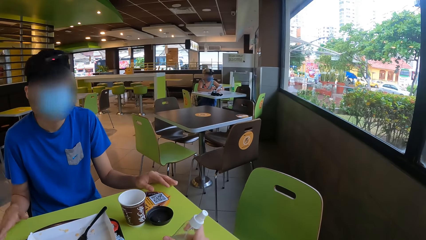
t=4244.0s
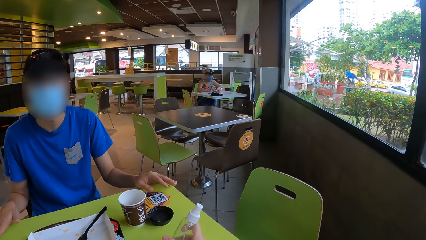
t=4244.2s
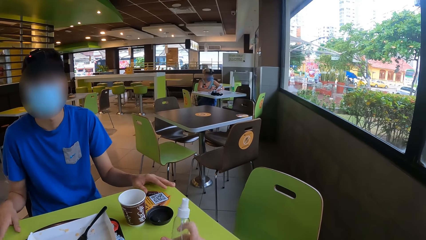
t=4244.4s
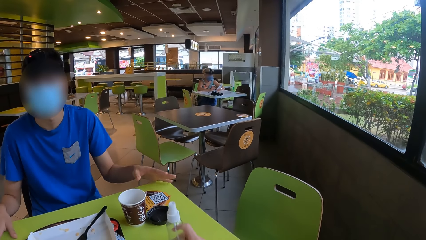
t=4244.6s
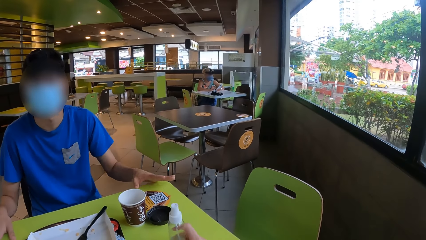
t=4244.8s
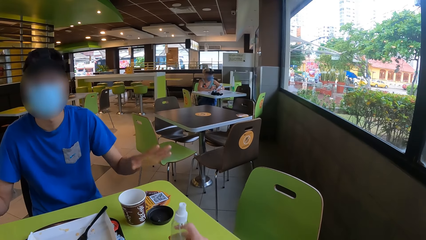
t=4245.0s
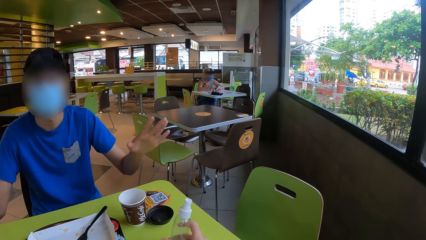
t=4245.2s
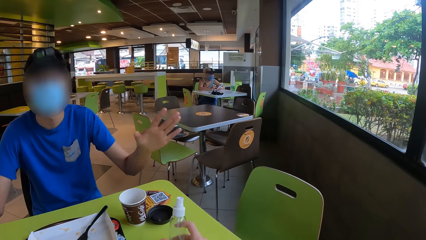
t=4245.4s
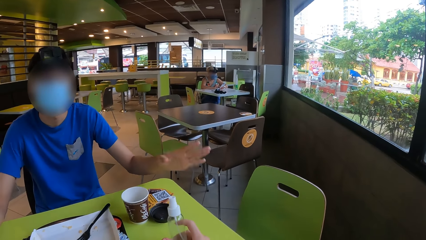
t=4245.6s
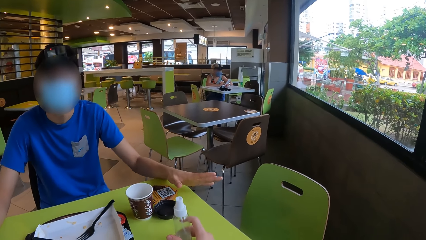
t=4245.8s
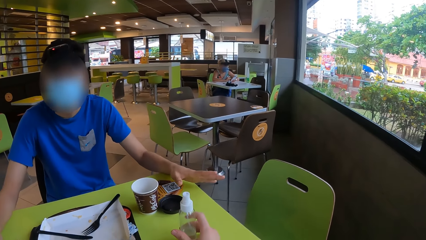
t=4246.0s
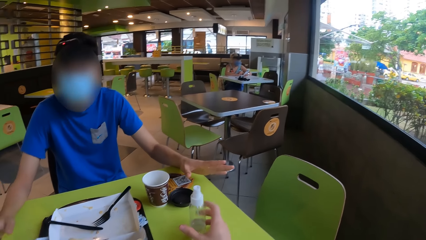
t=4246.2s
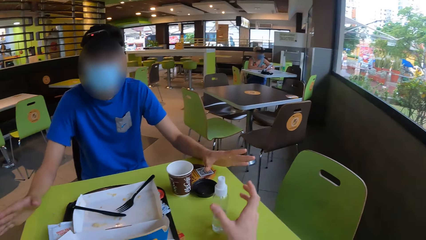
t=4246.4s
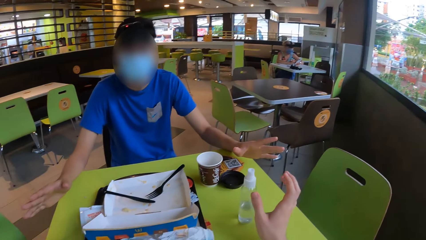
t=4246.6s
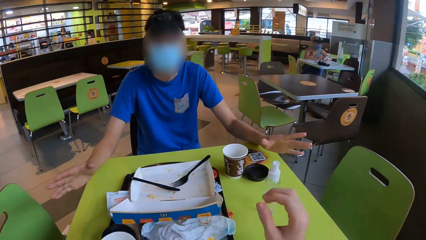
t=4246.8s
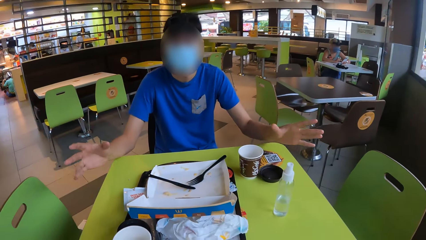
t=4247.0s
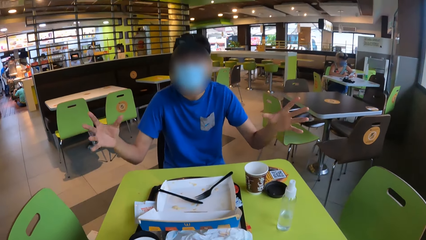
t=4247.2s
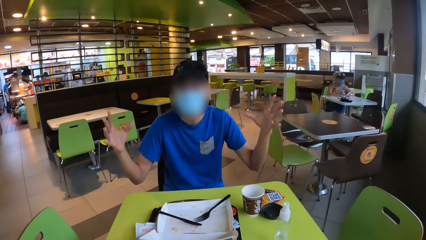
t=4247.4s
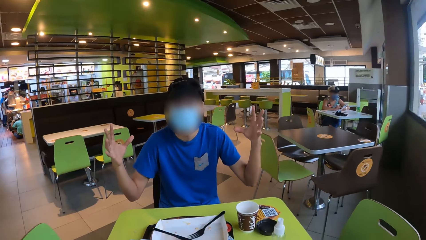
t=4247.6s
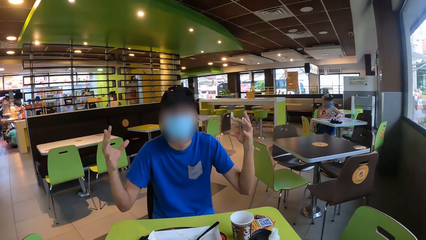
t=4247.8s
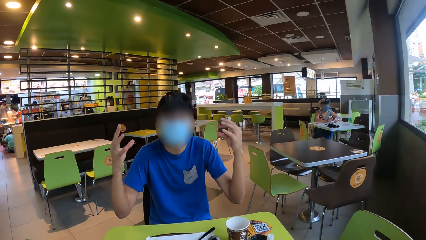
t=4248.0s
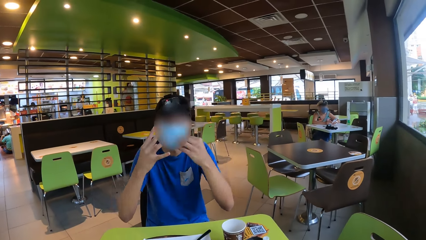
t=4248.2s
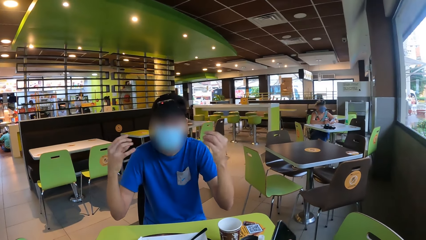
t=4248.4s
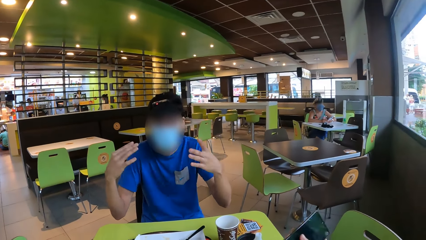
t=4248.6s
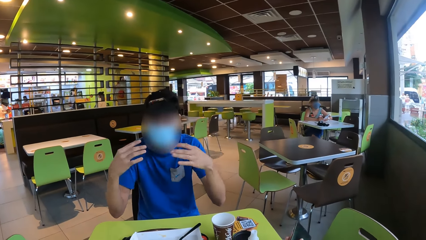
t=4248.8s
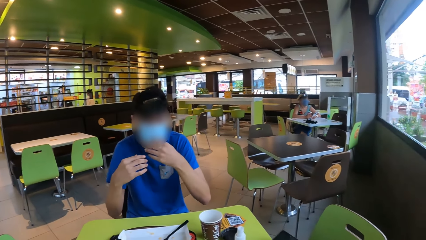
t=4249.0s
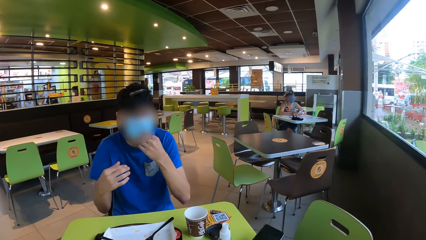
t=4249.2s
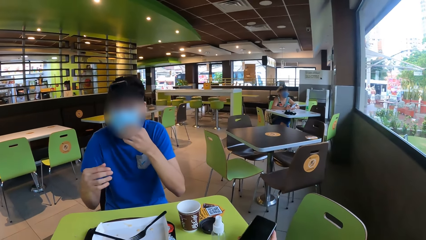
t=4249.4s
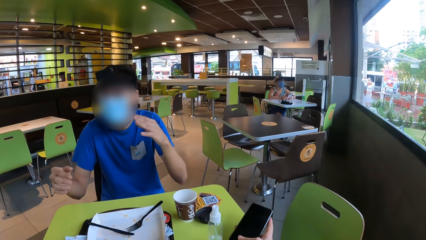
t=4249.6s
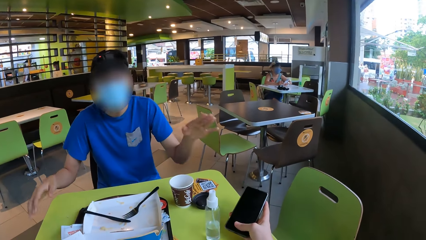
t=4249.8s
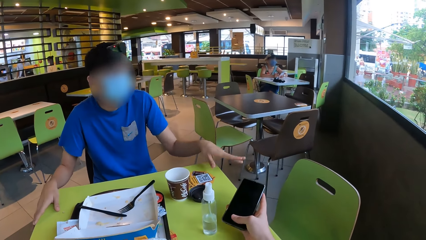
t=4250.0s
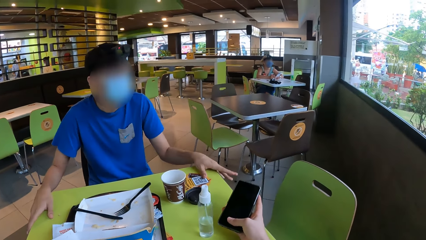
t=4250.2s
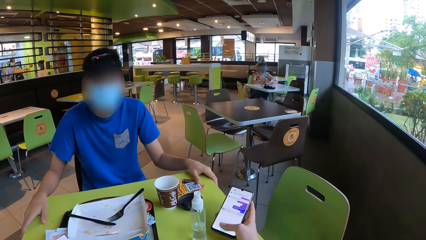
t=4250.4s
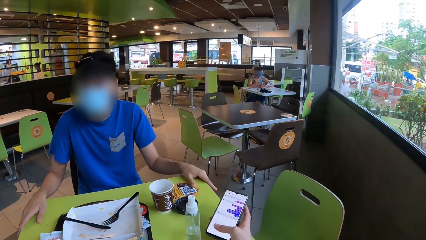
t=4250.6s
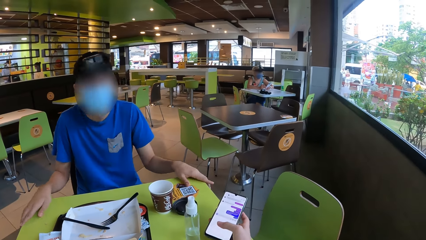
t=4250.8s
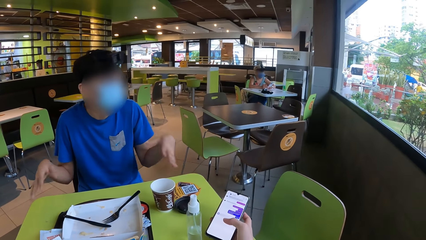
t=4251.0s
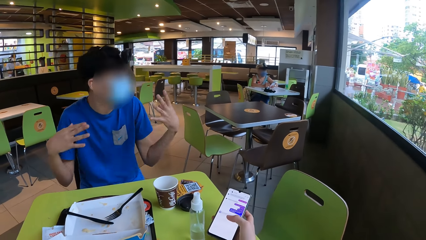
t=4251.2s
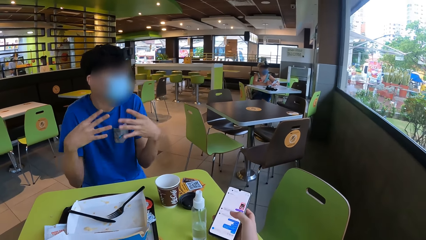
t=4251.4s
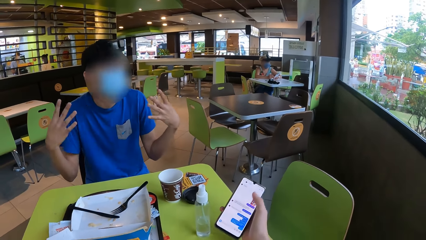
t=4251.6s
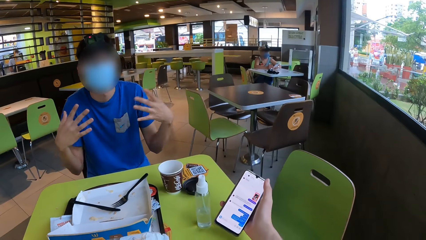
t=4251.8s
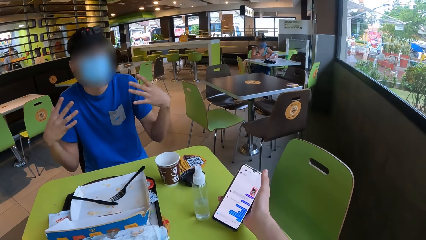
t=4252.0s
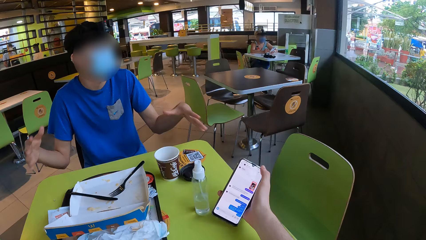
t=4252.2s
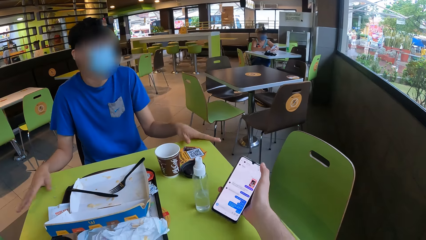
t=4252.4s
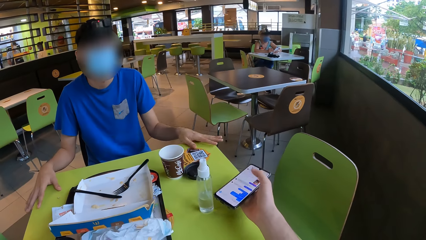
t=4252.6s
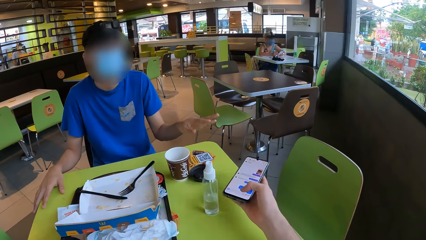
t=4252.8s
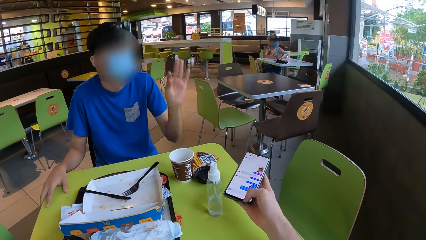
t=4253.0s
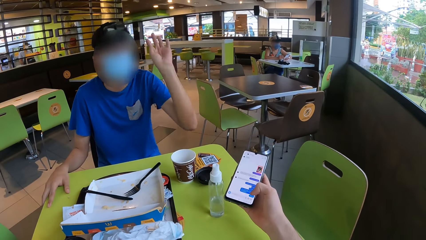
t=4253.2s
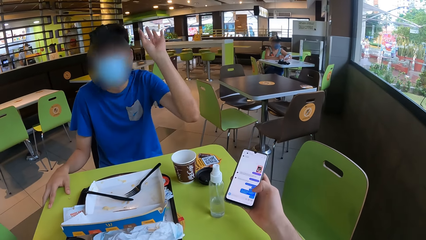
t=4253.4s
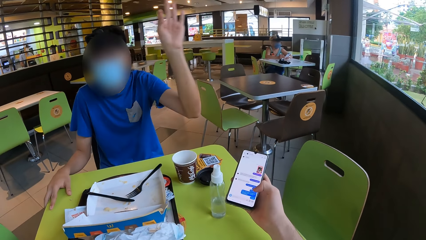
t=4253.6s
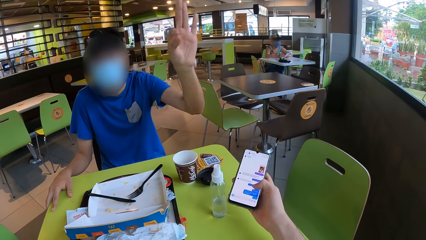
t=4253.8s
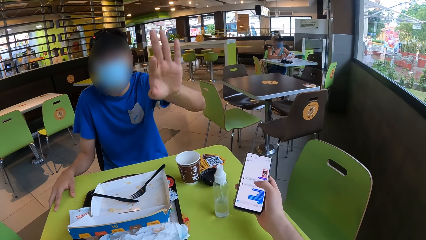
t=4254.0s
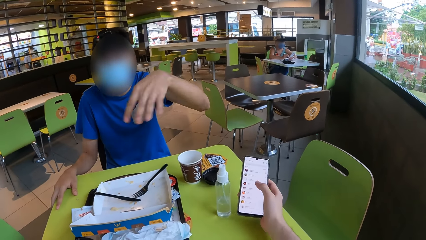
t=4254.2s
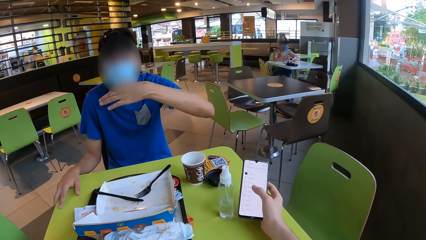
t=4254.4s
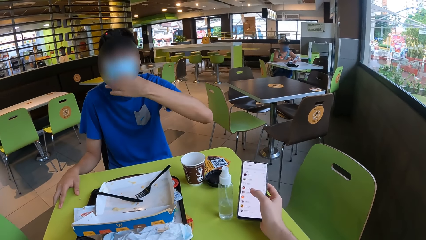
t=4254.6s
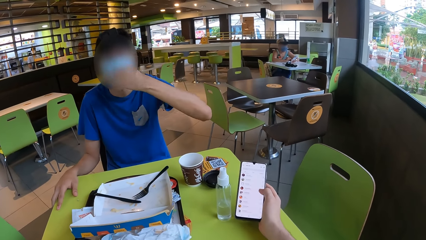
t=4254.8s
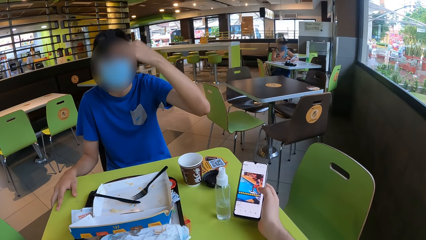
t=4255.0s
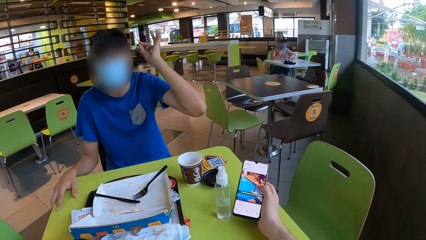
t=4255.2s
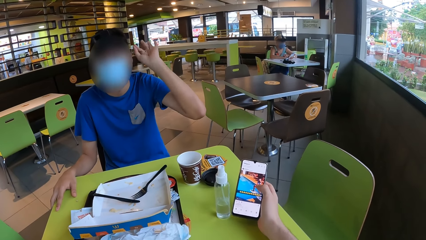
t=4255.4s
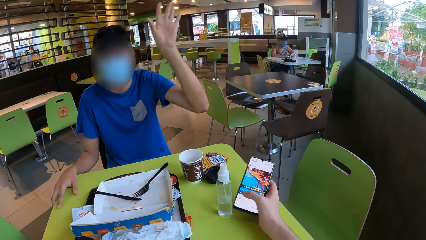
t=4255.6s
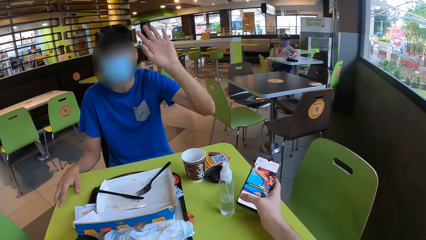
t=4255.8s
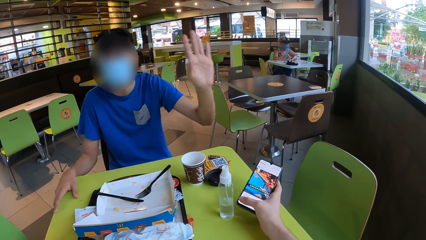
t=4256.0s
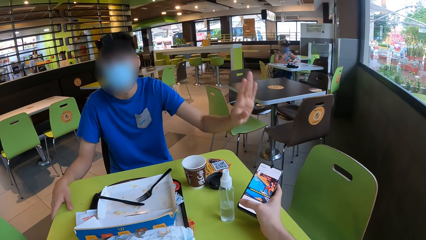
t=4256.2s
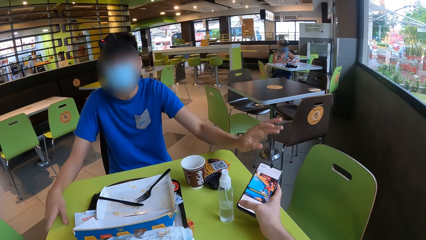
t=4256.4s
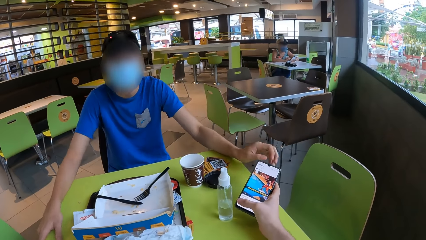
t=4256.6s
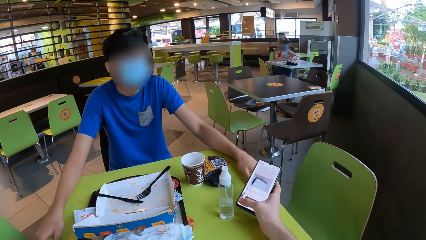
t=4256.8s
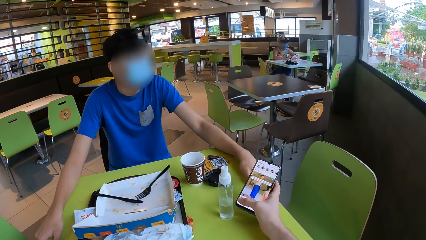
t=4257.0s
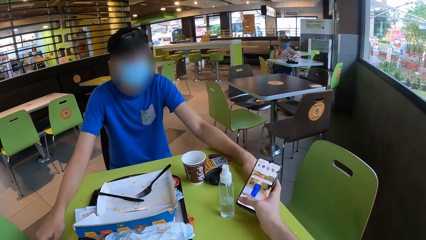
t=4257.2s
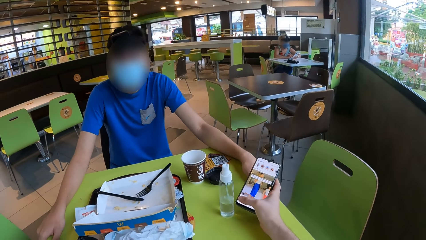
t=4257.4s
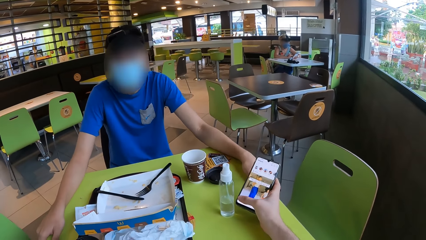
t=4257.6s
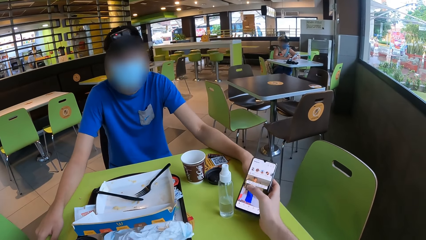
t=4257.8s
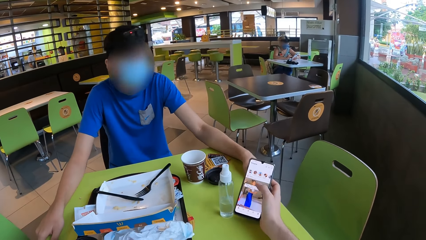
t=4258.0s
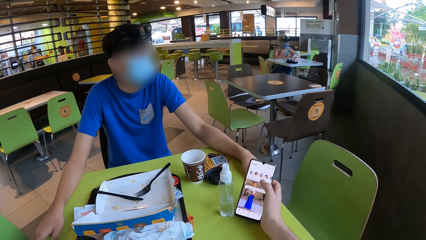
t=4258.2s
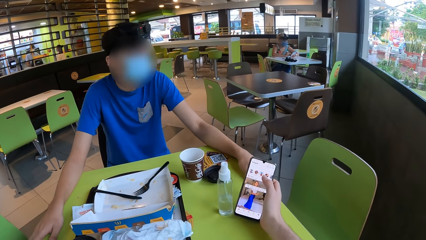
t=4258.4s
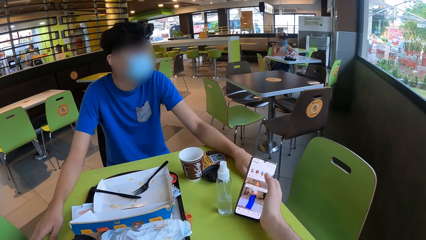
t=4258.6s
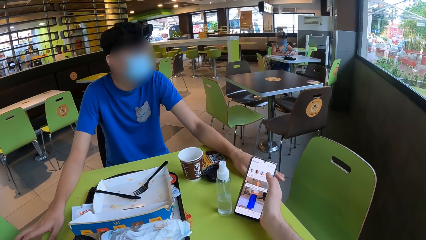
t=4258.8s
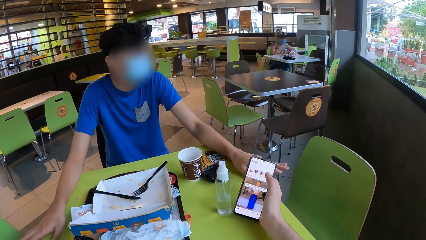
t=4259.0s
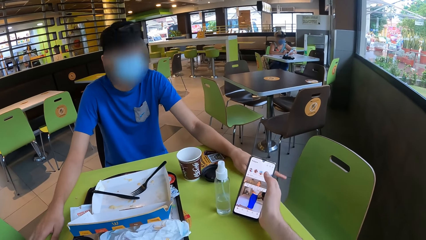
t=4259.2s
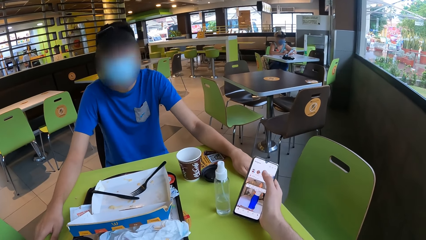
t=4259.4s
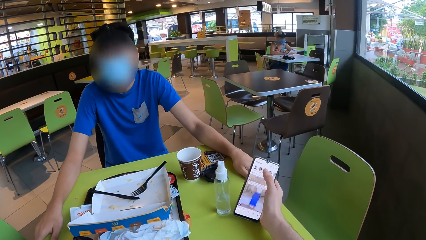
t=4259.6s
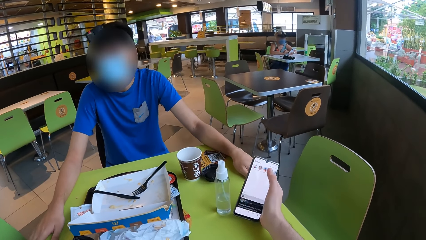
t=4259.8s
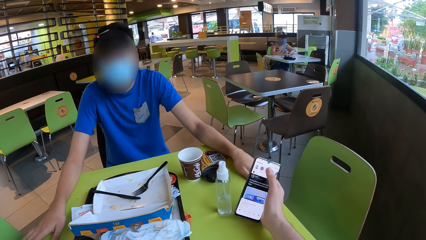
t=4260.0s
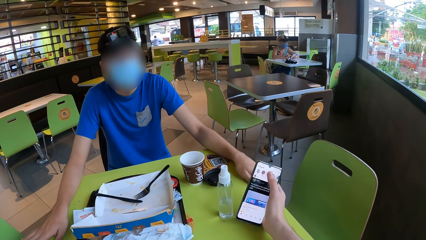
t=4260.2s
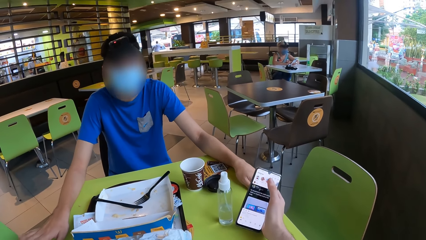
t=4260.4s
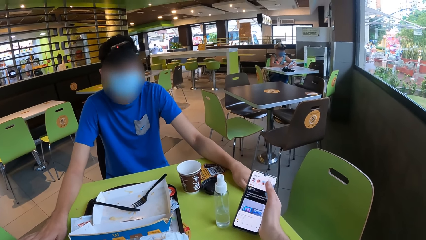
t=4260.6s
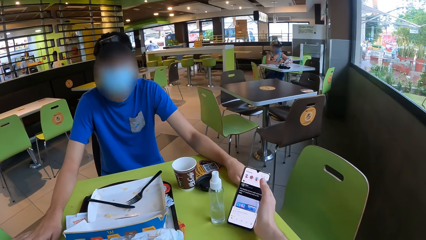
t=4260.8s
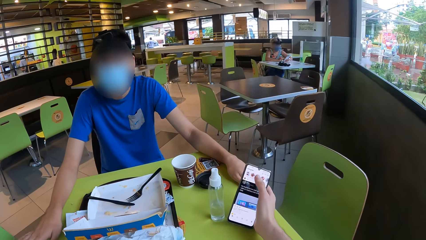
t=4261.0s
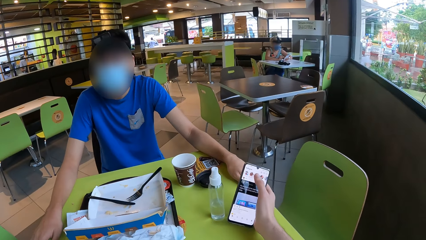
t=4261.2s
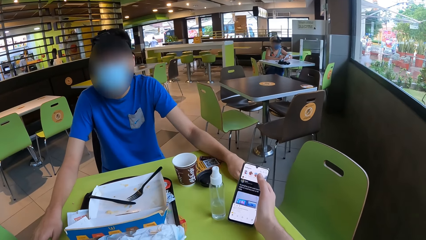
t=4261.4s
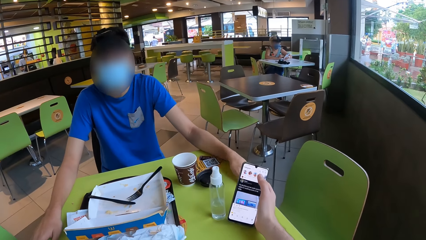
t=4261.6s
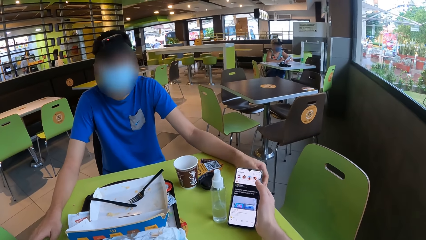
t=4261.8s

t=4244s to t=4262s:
A man places hands on the table and communicates through gestures. The camera wearer picks up a phone. They switch on the phone. They press the phone. They swipe the phone.
